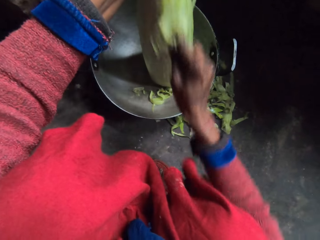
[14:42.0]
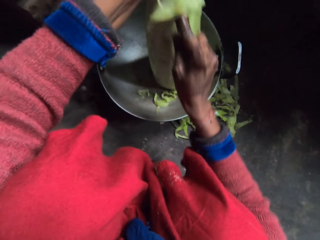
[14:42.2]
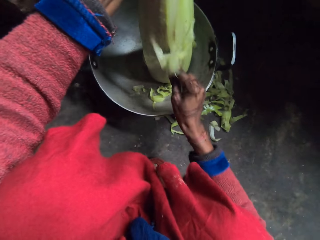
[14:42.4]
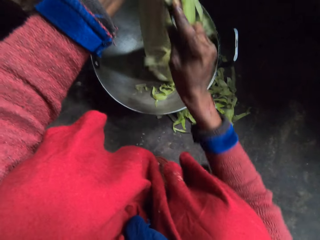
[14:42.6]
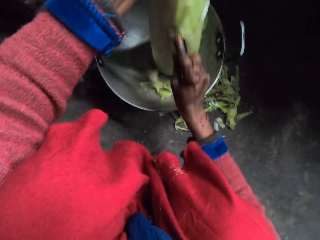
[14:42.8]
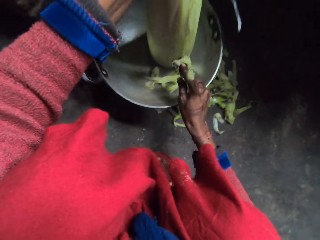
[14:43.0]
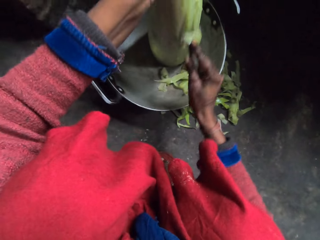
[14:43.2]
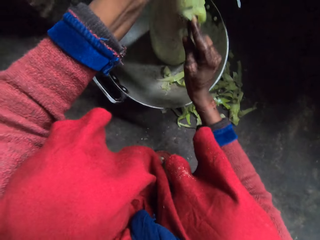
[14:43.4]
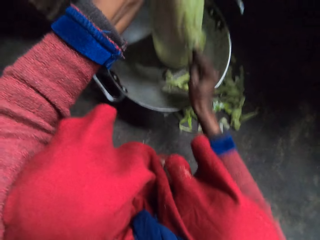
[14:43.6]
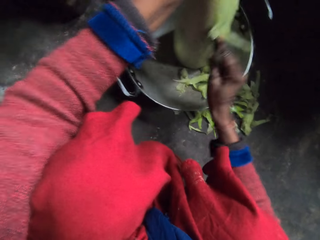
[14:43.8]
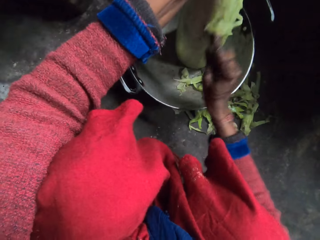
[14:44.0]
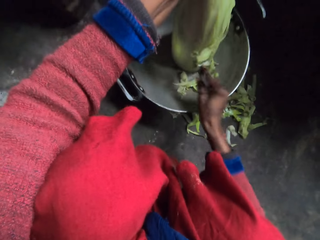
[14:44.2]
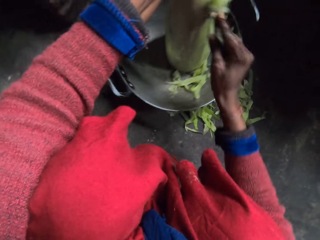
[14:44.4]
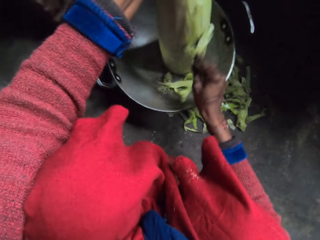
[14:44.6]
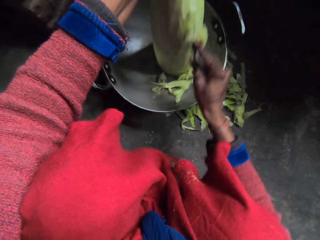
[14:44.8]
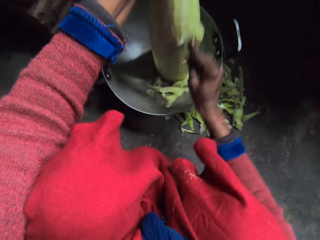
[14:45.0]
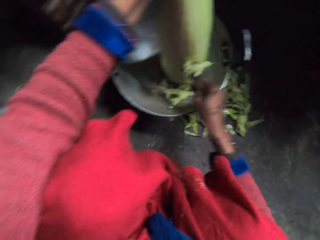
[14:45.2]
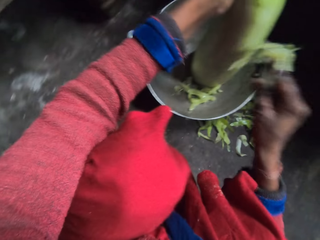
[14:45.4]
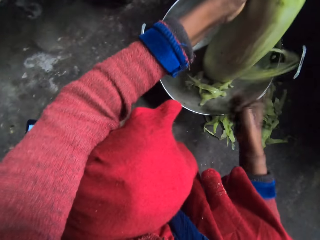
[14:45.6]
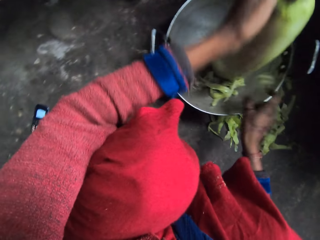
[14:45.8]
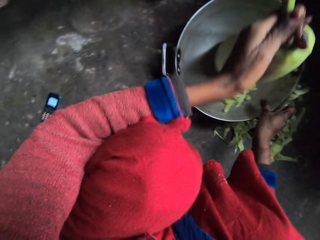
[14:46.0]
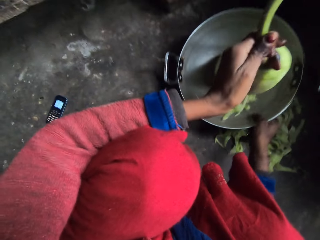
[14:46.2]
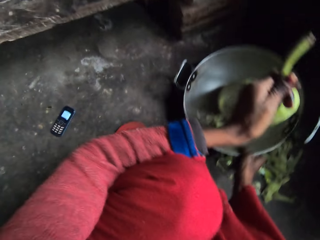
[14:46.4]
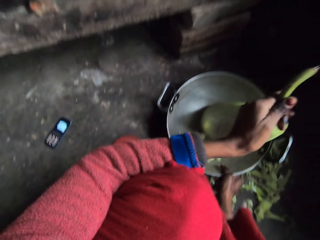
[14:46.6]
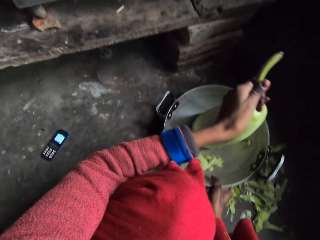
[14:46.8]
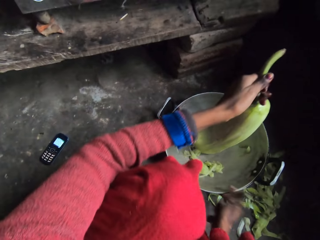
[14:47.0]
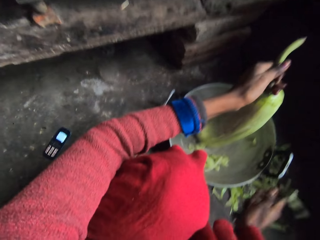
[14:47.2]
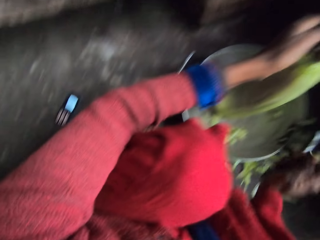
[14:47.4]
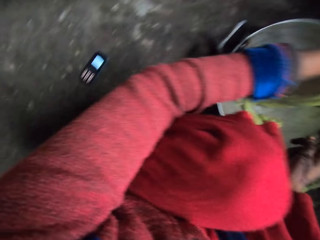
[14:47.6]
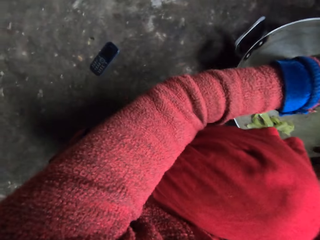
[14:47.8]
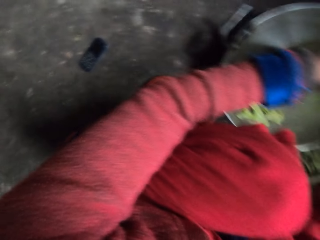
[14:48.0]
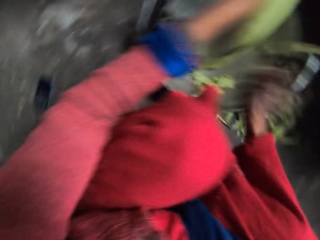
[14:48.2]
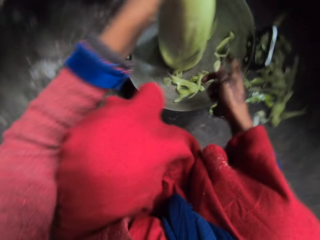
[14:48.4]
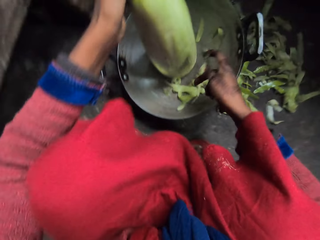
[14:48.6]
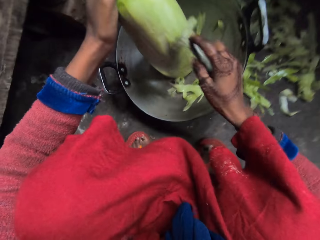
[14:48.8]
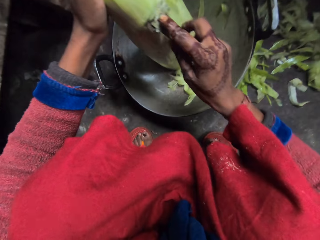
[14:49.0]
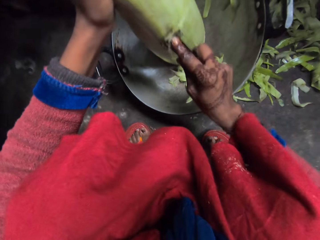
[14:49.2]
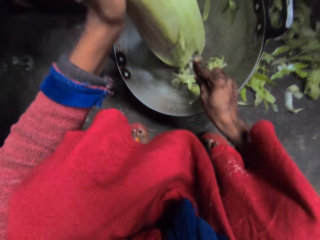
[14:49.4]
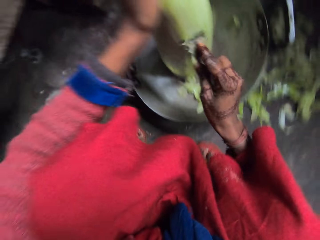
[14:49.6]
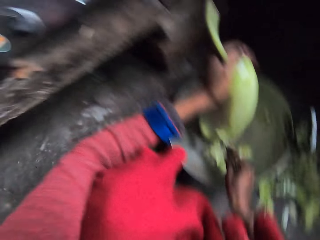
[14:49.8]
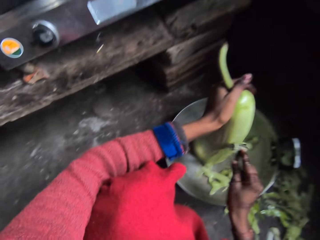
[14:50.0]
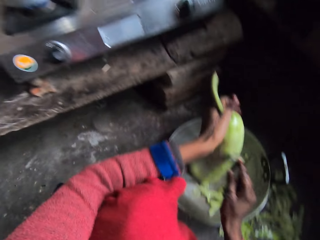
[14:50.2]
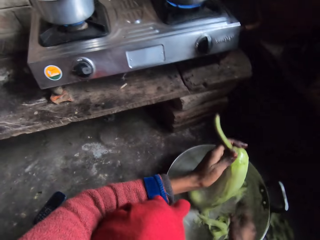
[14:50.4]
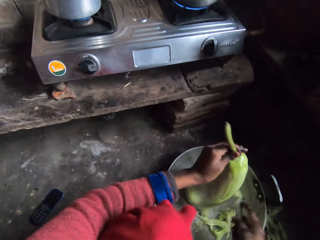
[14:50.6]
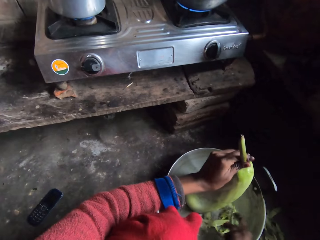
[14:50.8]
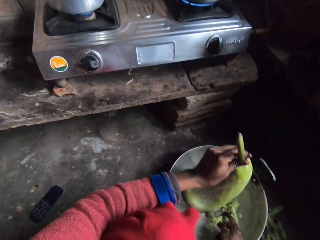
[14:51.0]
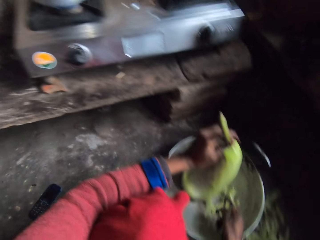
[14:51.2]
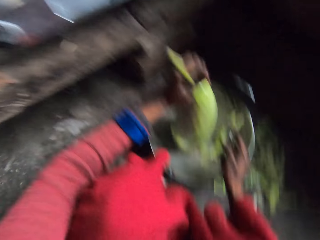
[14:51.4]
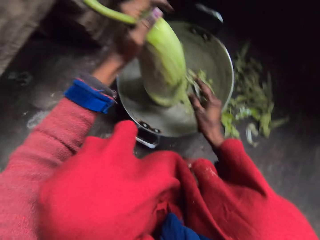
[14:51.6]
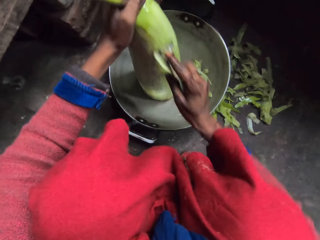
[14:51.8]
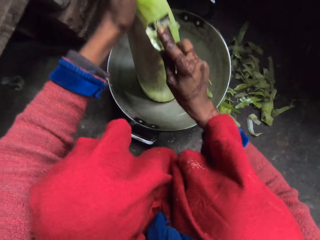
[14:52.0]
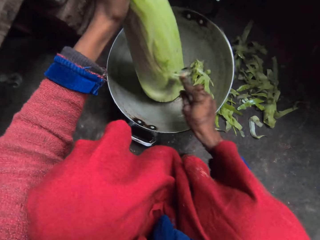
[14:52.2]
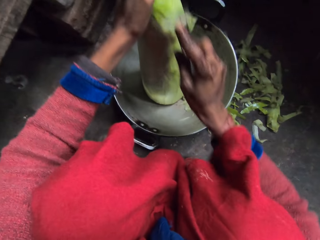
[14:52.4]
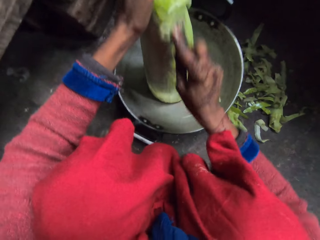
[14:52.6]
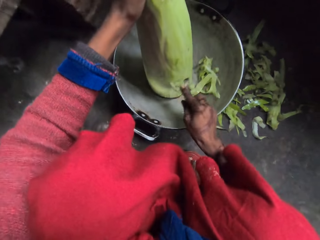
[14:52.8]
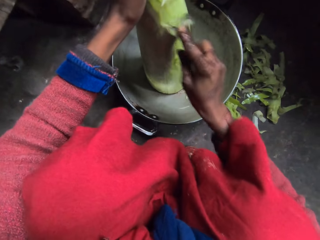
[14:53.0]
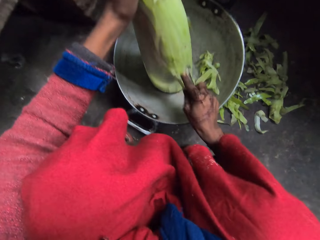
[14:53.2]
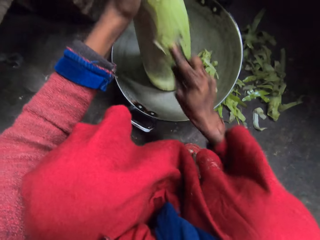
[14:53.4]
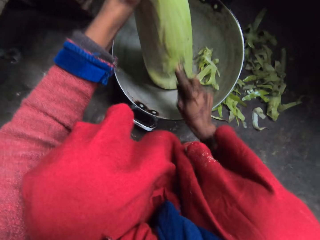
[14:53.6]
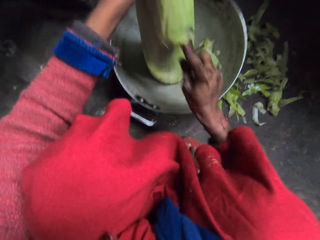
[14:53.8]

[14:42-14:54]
The camera wearer shakes the peeler. She adjusts the fry pan with her hand. She scrapes the gourd with the scraper into the fry pan.

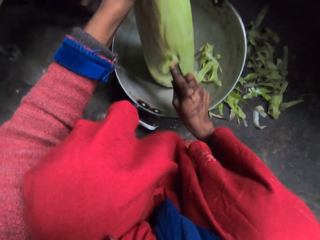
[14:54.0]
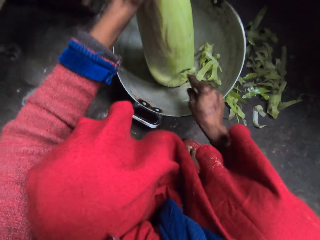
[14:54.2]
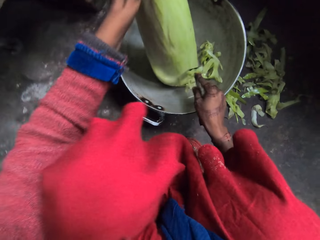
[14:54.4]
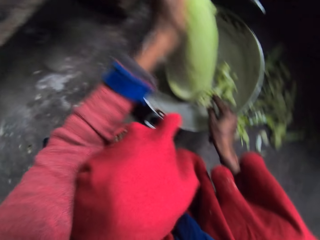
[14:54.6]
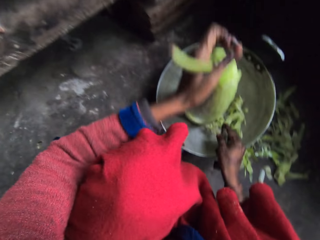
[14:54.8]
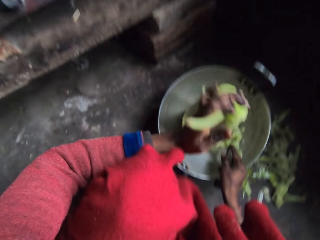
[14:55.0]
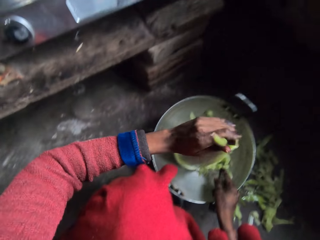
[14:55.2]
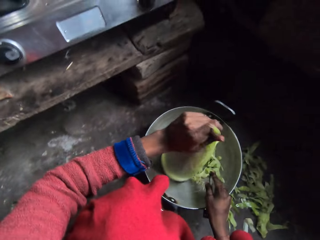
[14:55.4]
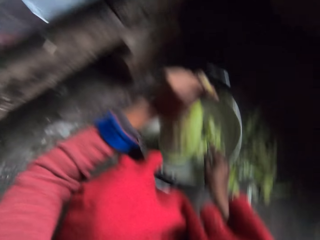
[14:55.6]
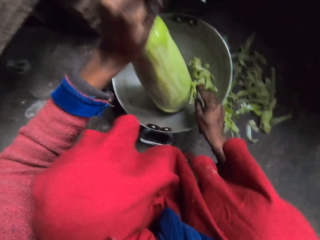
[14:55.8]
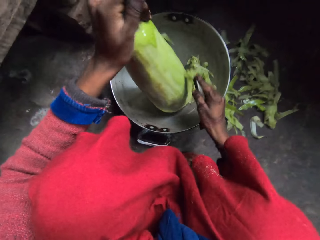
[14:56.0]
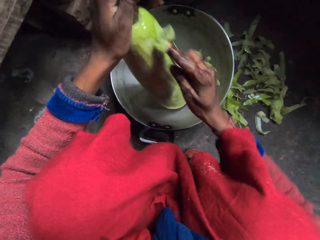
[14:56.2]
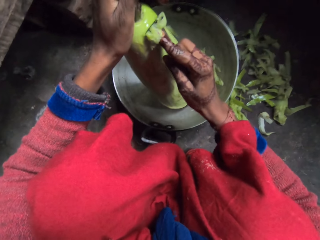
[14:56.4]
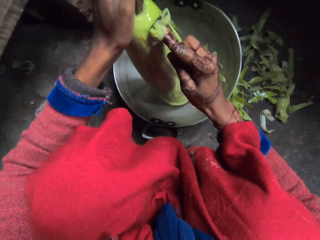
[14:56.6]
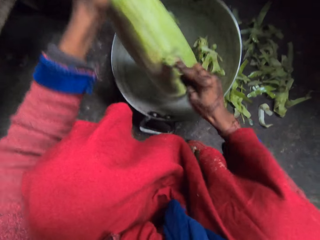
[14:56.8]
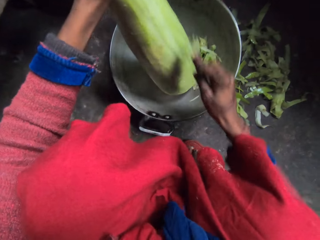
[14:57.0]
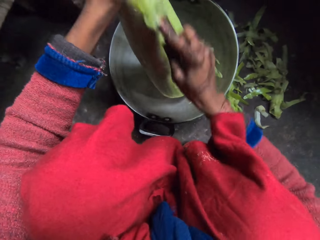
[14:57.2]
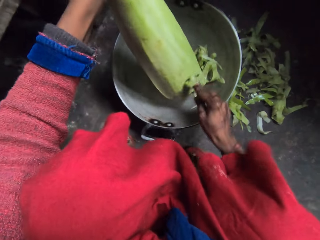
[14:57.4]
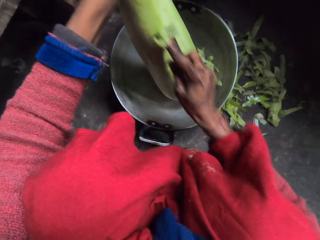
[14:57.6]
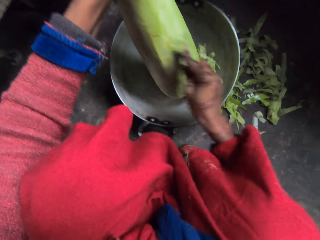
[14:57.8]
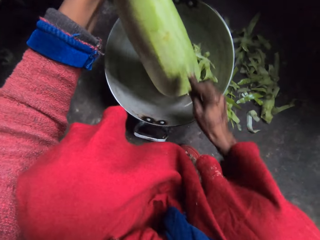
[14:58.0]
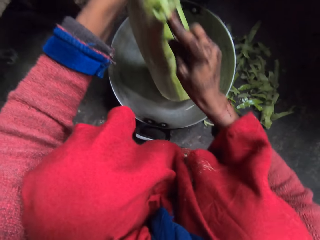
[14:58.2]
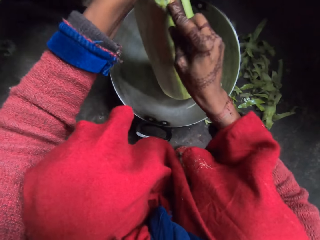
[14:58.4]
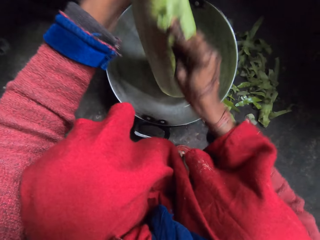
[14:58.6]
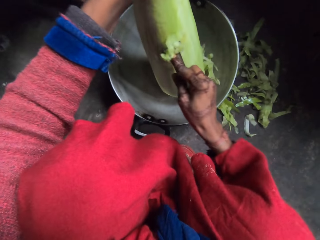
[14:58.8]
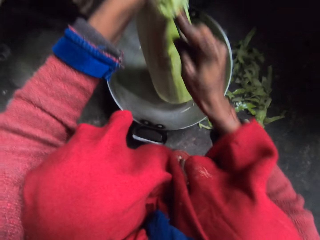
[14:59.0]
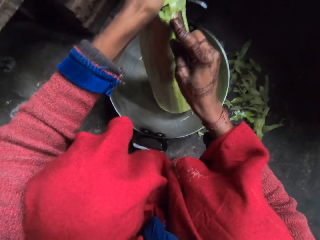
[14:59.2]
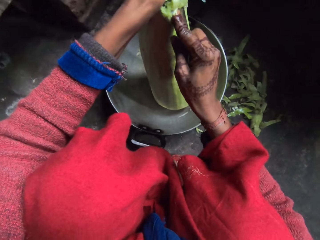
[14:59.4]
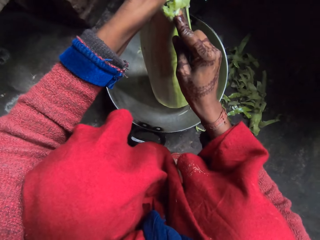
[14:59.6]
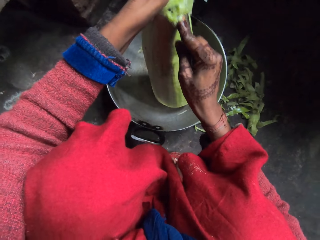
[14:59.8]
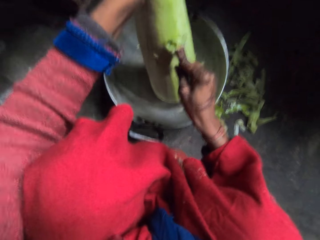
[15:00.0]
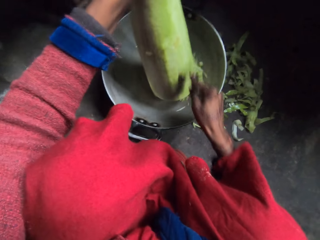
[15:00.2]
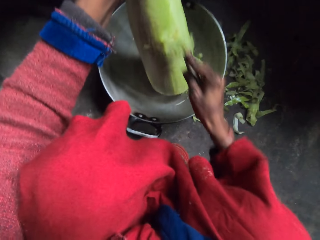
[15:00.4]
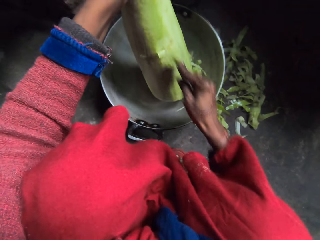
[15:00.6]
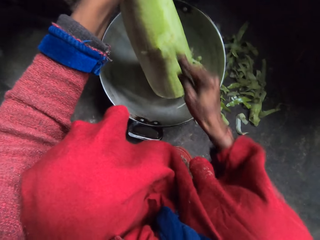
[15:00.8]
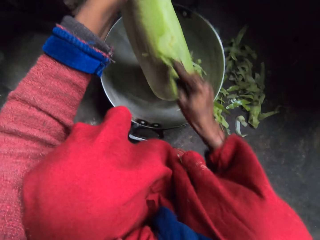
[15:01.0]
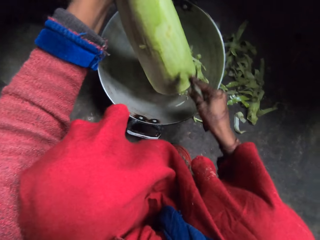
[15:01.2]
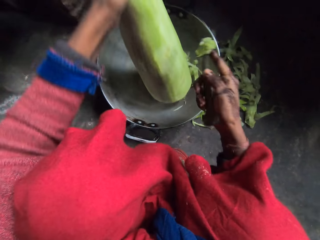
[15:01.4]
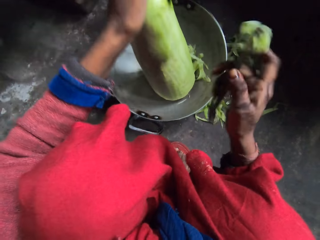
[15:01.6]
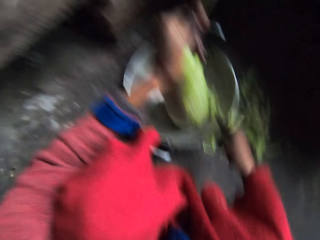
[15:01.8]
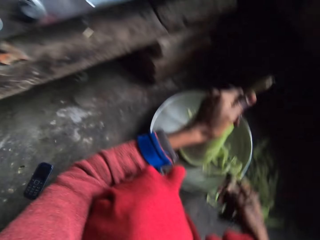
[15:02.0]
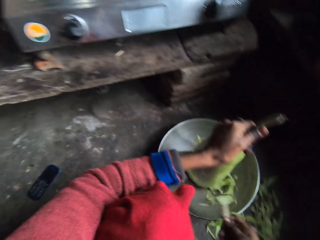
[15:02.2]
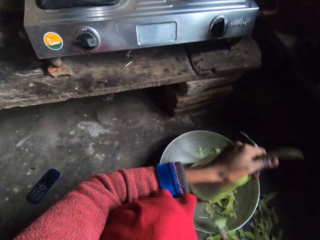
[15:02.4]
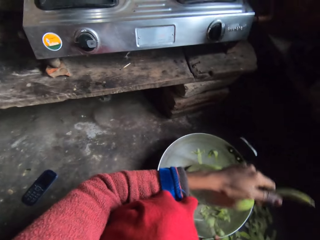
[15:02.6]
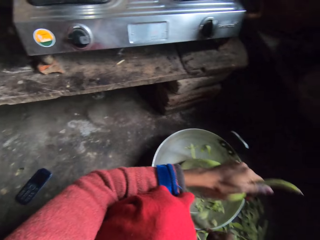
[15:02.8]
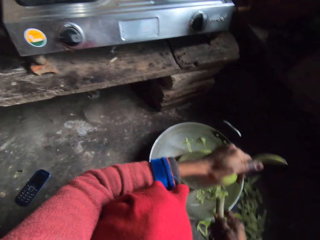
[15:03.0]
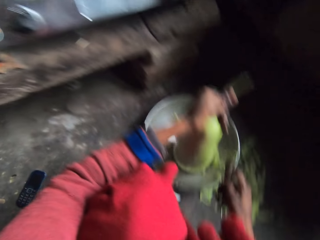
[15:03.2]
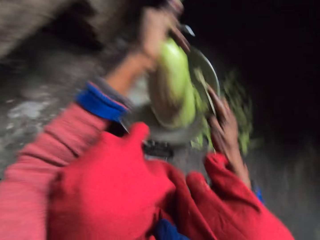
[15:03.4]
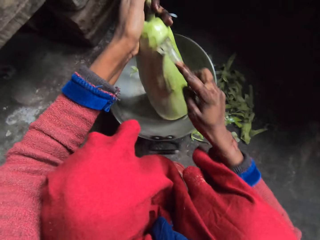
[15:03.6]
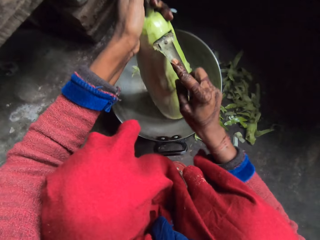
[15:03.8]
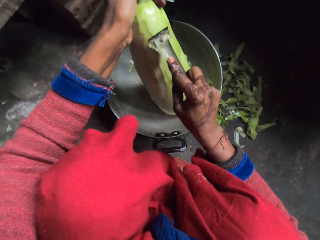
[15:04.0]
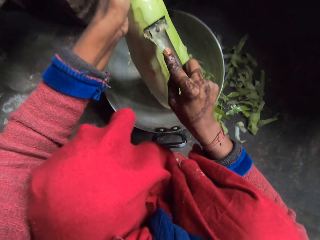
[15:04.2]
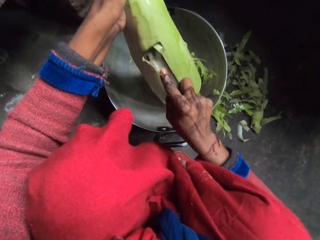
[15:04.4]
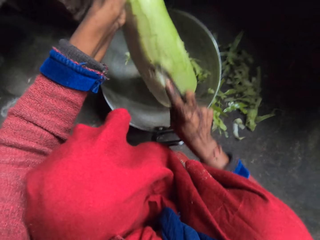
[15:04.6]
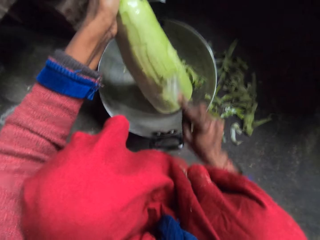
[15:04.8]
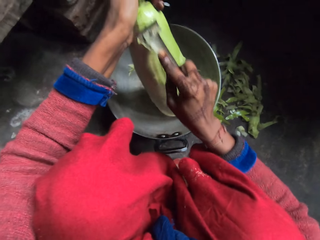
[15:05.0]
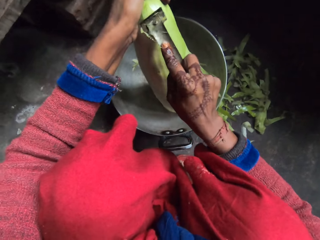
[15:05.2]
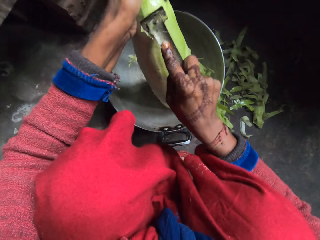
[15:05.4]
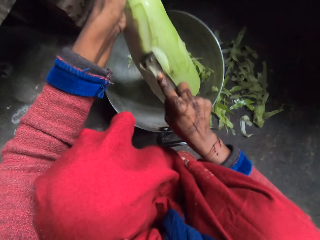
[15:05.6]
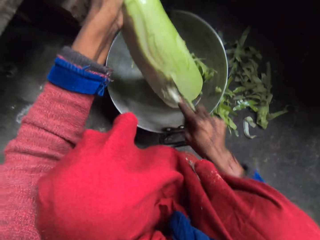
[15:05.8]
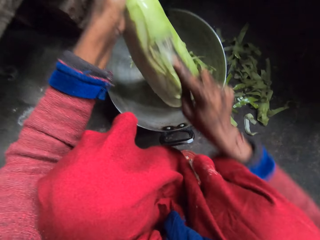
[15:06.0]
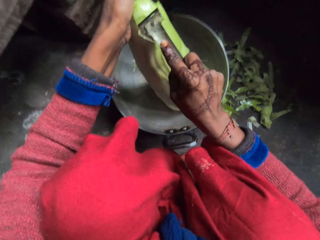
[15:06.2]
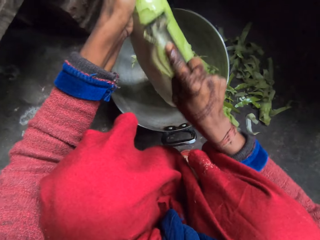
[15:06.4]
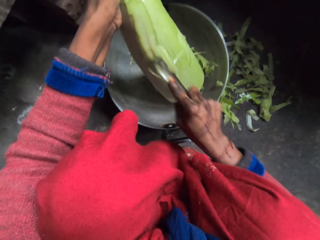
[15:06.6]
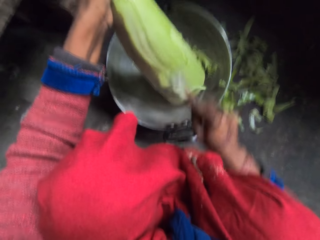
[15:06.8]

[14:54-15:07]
The camera wearer shakes the peeler or scrapper. They hit the peeler against the edge of the cooking pot or fry pan. They scrape the gourd with the scrapper into the fry pan.
